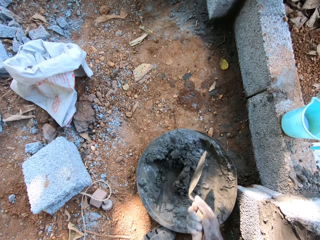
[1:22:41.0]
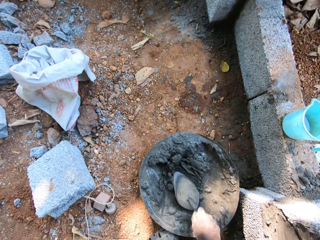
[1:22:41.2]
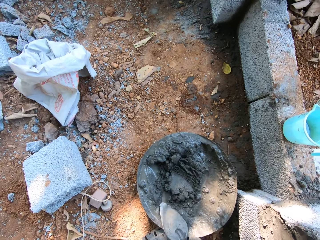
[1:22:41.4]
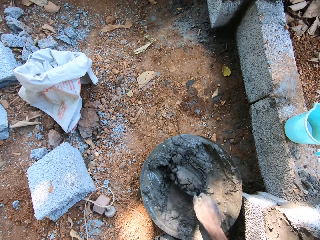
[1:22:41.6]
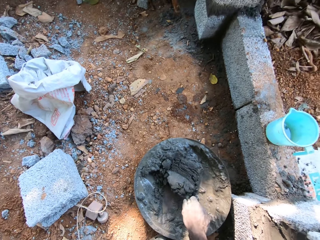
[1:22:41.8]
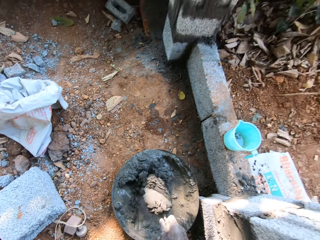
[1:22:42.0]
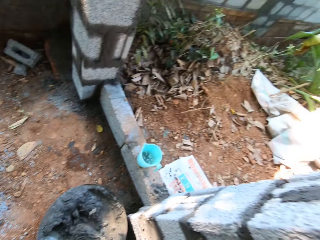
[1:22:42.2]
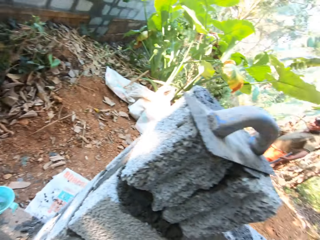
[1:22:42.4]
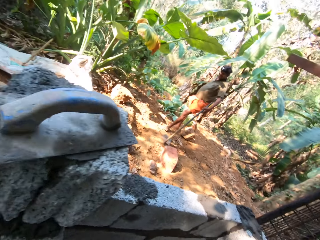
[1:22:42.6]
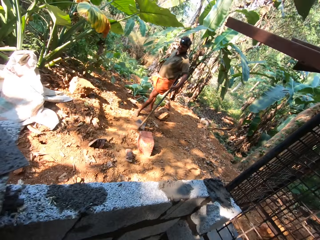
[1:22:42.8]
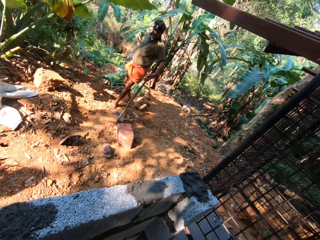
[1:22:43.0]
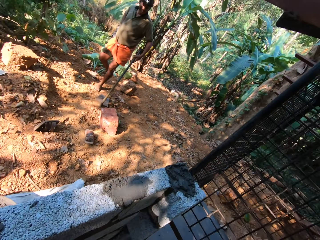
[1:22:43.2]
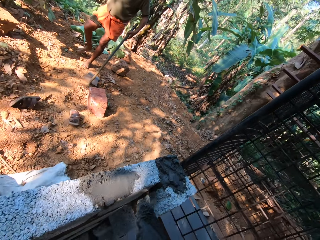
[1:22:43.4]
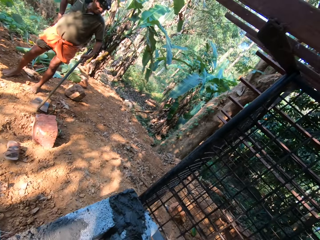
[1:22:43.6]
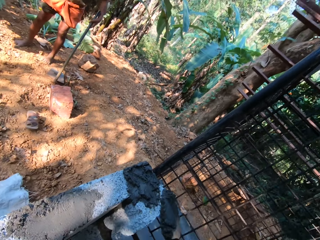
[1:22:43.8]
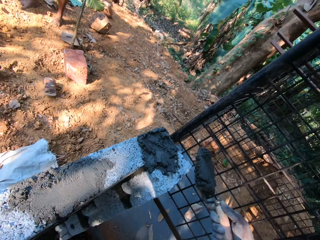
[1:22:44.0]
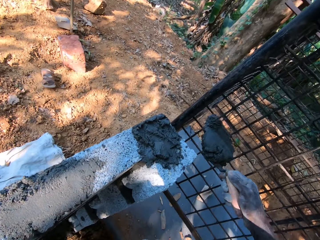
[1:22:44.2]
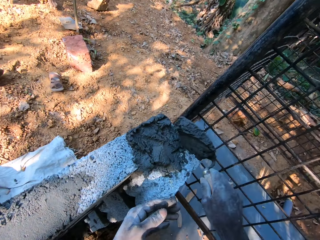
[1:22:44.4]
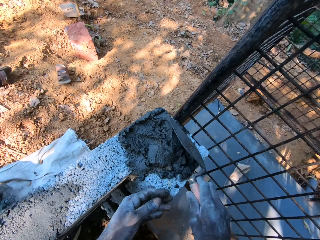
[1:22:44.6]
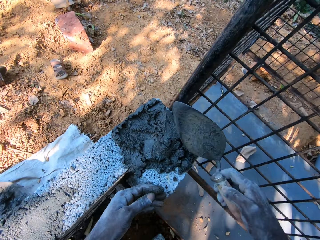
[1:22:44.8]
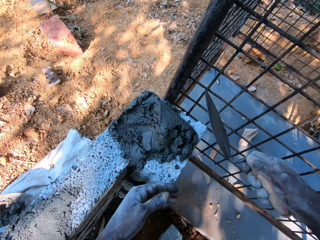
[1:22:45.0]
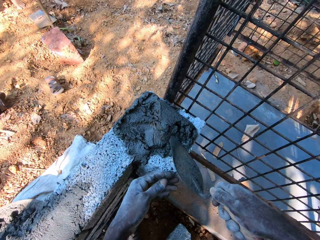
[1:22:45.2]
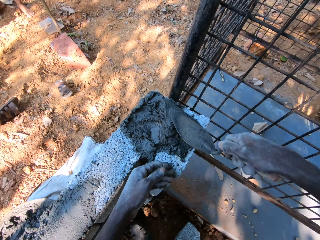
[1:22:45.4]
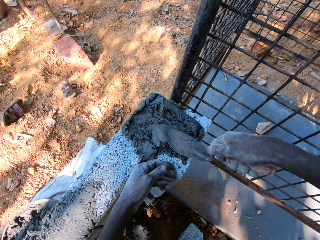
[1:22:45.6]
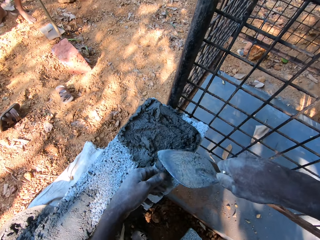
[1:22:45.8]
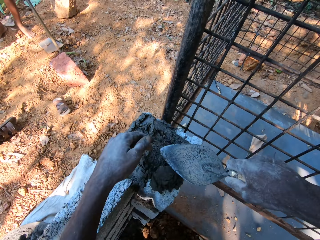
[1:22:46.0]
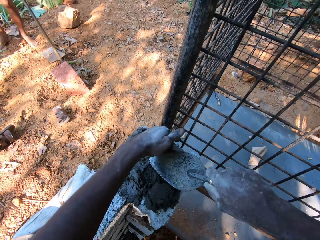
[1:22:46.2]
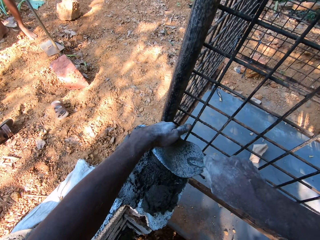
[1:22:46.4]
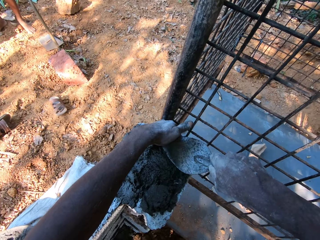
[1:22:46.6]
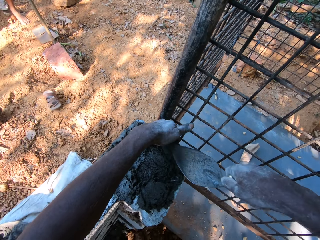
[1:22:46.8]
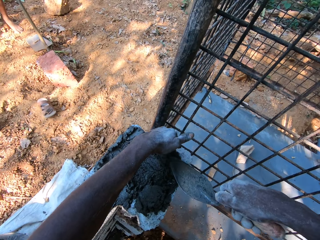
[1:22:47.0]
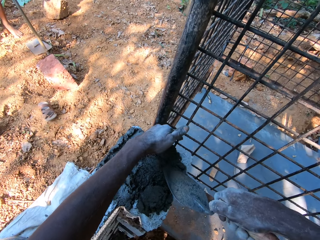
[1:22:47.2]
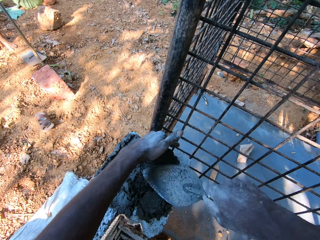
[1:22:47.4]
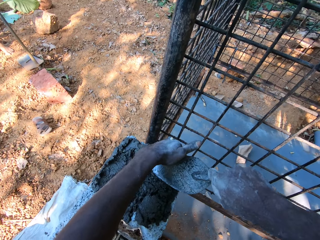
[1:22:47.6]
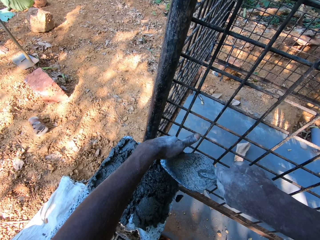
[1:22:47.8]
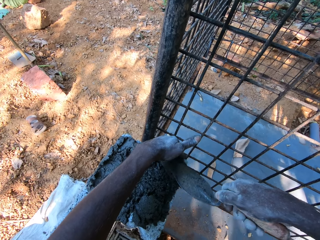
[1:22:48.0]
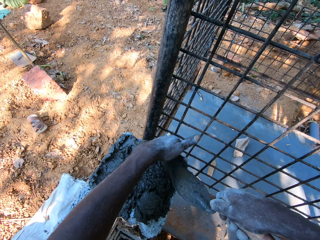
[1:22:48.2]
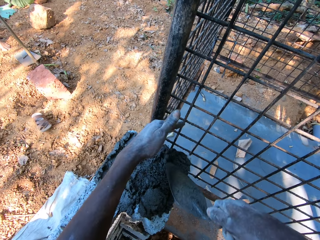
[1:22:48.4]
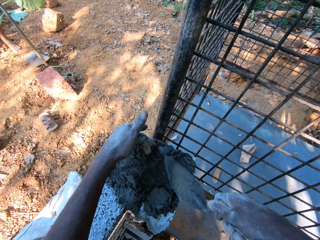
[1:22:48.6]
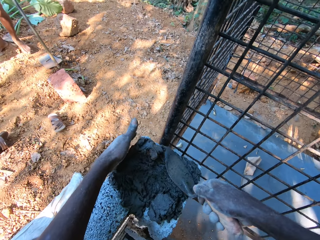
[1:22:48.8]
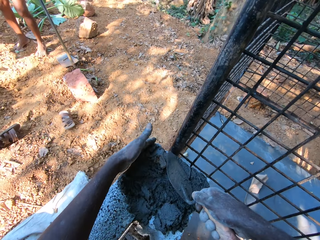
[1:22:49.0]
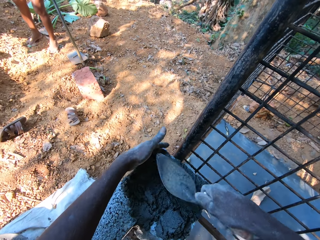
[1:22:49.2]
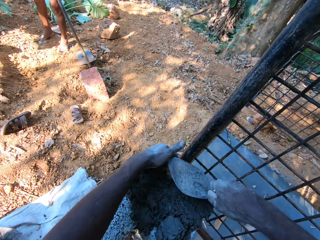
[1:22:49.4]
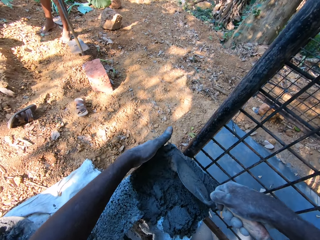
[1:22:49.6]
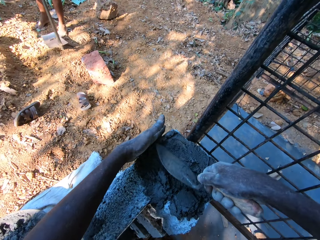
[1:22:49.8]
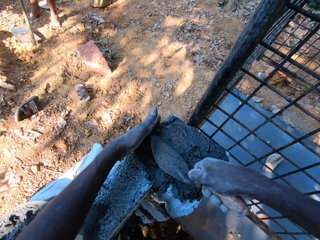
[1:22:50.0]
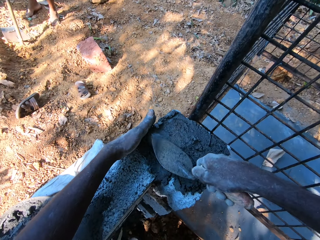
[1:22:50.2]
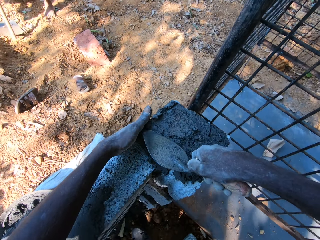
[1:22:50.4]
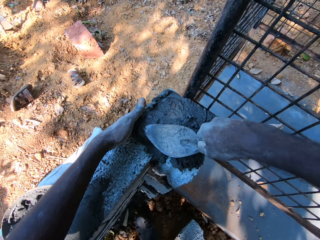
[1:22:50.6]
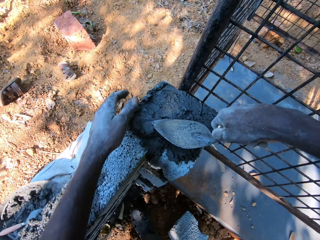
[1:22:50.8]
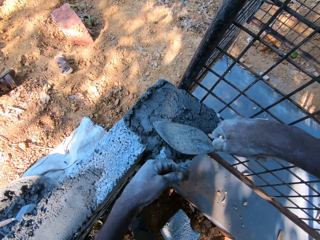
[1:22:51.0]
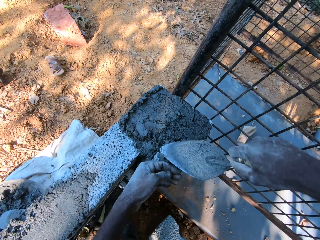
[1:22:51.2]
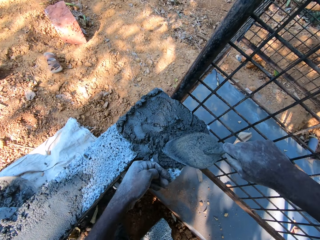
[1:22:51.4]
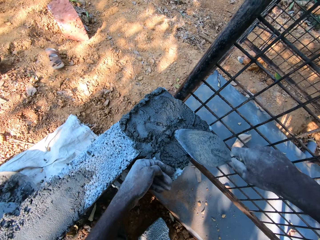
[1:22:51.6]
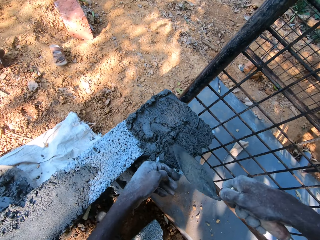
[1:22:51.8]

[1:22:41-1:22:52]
The camera wearer scoops cement mortar from the head pan of cement mortar on the ground with the brick trowel in his right hand. He pours the cement mortar on the brick trowel in his right hand on the bricks. He spreads the cement mortar on the bricks with the brick trowel in his right hand.

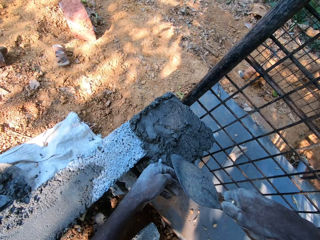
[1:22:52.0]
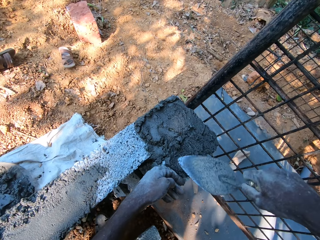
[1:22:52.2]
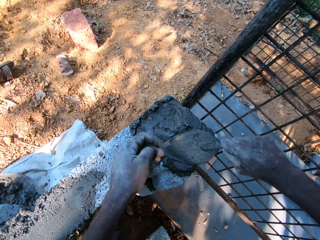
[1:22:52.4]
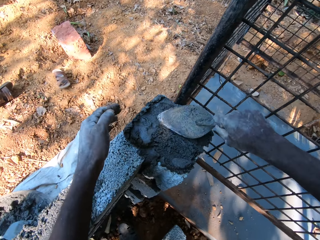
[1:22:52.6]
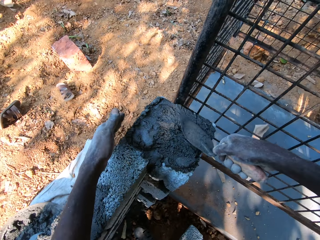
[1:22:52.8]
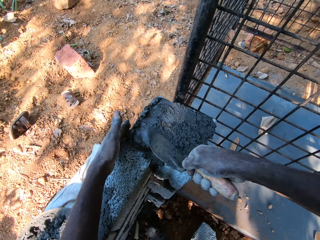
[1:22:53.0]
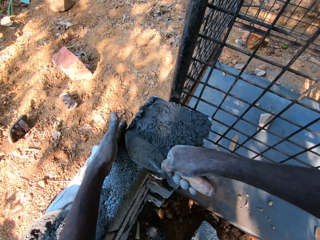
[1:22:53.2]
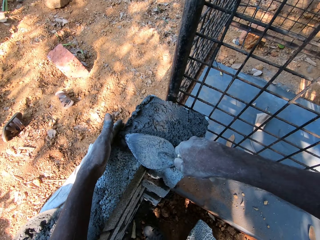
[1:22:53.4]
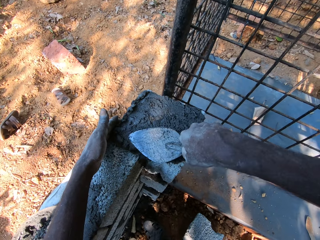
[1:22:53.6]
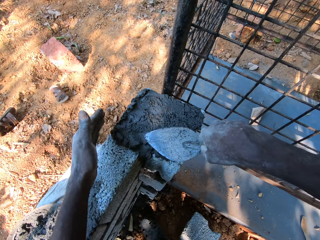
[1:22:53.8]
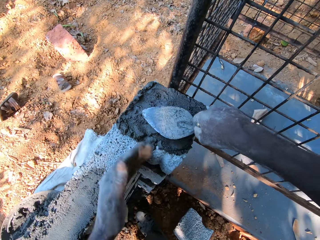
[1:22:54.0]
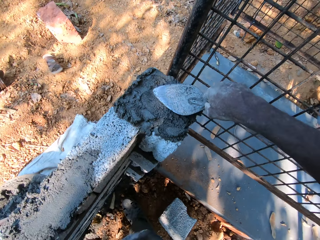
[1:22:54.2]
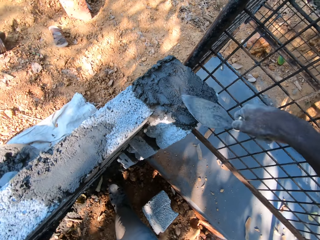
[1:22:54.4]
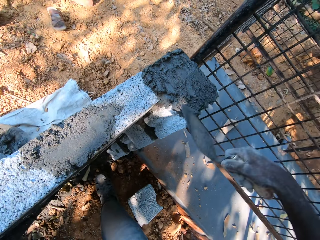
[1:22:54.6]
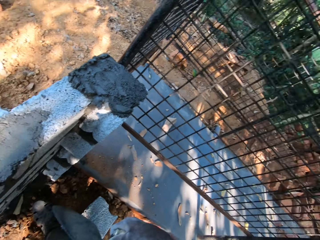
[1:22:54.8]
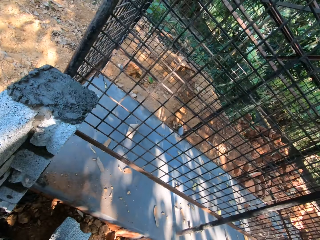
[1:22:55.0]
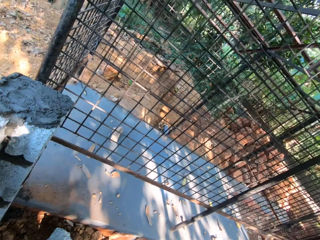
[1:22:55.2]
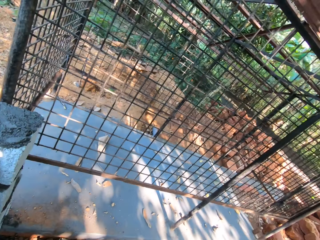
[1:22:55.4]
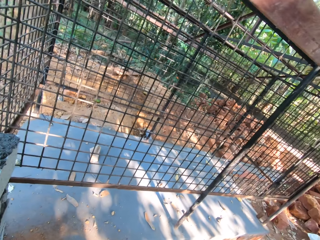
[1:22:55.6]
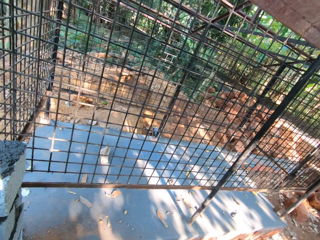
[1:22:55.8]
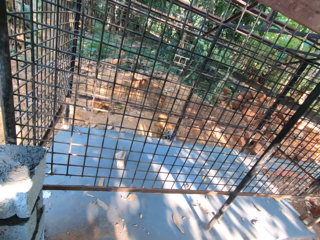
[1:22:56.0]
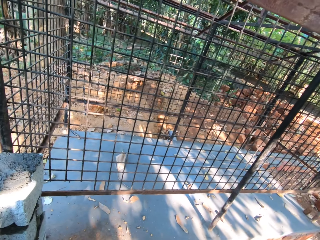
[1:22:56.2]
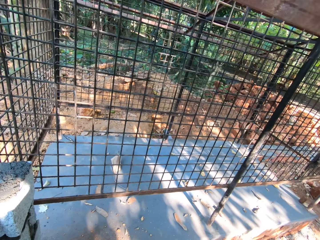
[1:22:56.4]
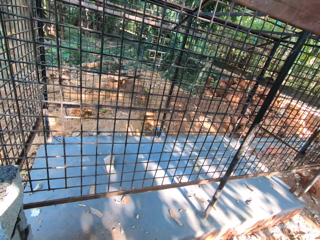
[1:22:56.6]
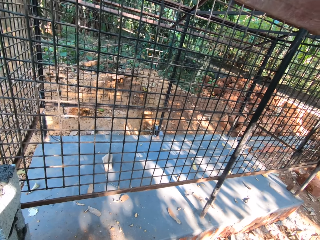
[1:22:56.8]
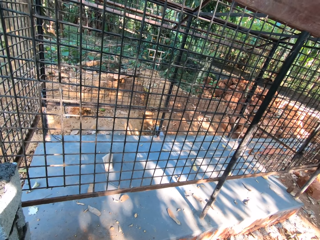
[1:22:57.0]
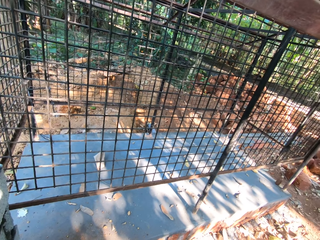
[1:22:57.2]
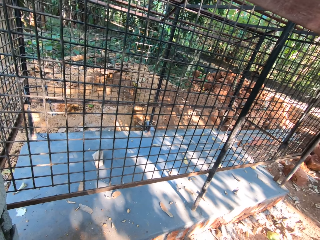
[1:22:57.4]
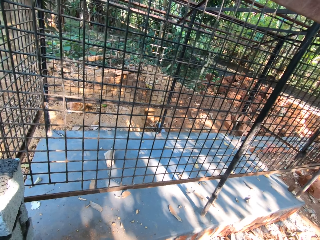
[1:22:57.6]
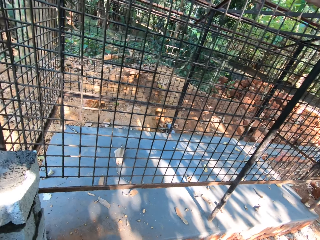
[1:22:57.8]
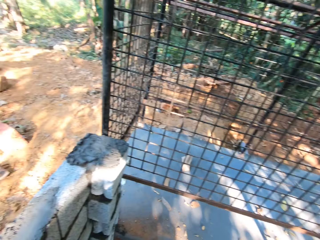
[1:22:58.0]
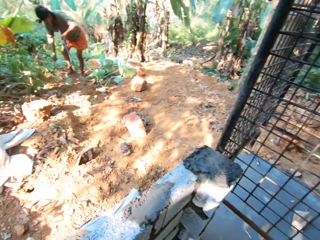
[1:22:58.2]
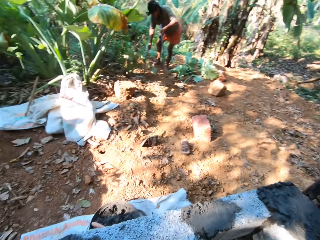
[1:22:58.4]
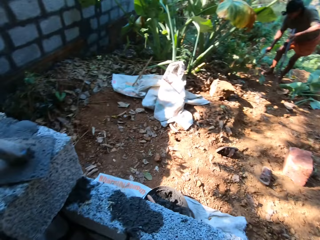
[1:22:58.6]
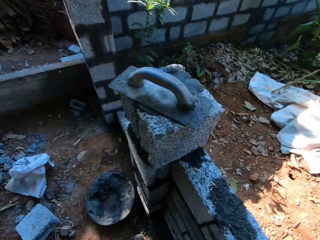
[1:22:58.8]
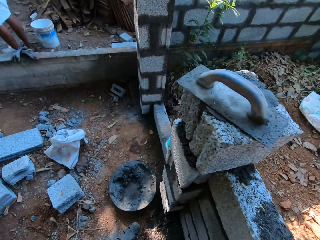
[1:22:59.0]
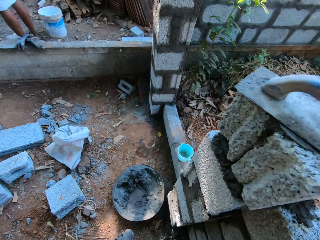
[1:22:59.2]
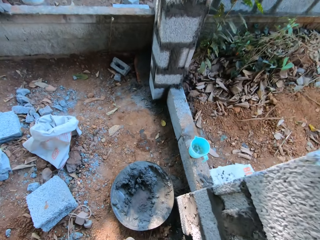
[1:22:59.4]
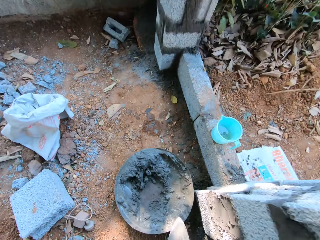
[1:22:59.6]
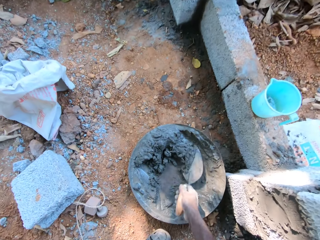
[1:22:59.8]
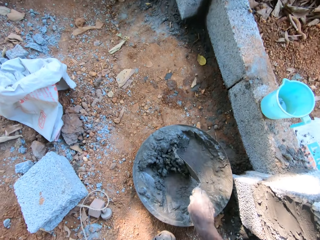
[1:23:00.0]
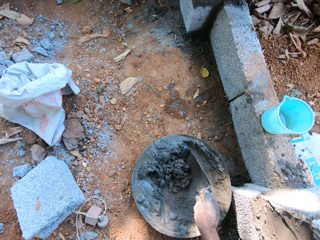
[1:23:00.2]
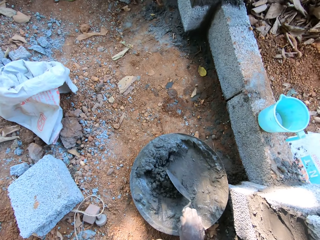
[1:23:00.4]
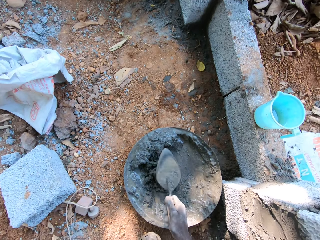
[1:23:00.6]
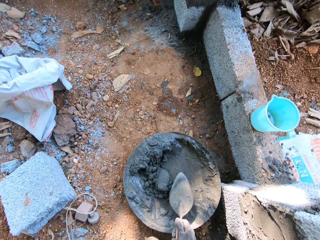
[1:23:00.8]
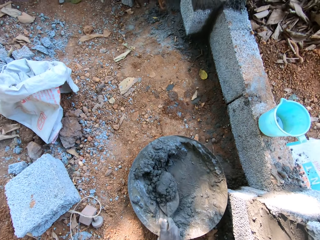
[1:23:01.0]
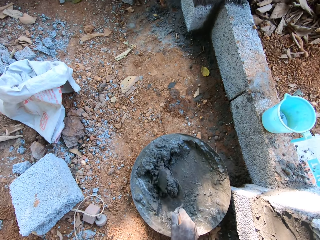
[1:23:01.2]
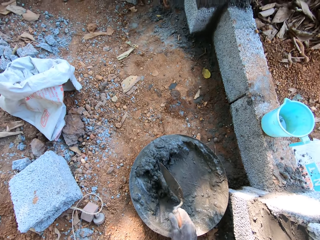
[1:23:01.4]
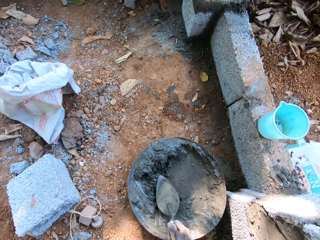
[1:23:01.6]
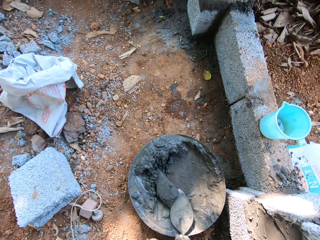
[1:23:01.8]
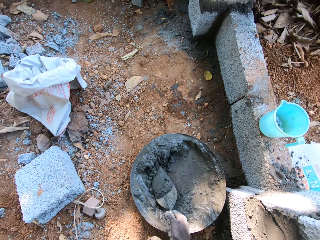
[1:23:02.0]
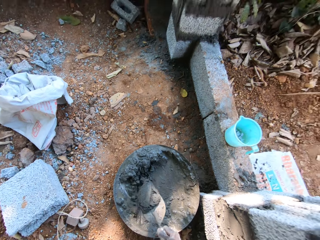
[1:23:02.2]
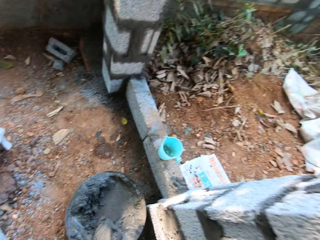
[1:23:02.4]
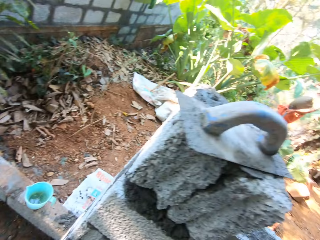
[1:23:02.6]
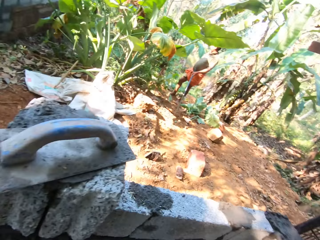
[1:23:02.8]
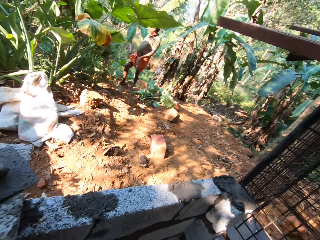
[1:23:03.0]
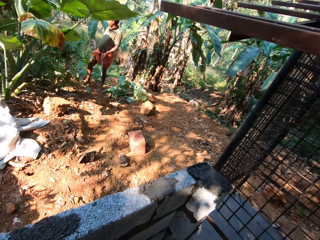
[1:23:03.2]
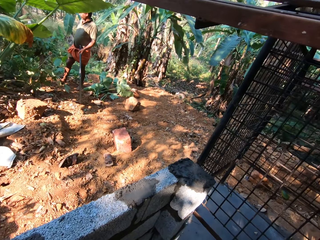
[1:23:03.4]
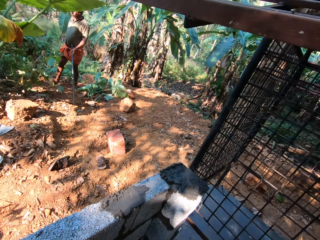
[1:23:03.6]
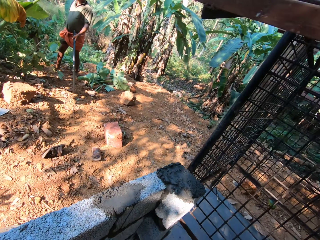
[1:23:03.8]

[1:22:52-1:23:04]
The camera wearer looks around. He stirs the cement mortar in the head pan of cement mortar with the brick trowel in his right hand. He scoops cement mortar from the head pan of cement mortar on the ground with the brick trowel in his right hand.
